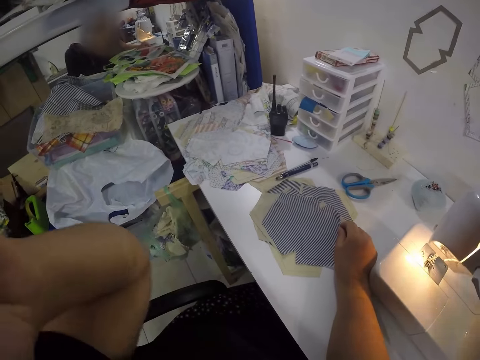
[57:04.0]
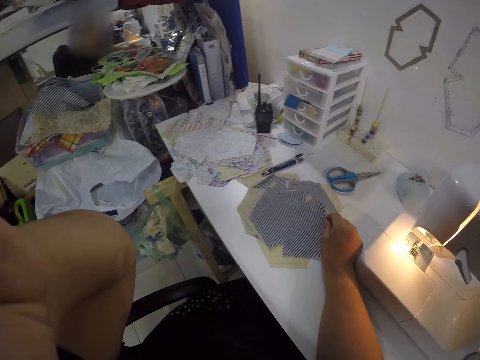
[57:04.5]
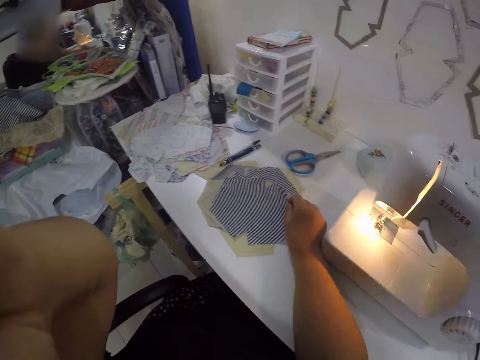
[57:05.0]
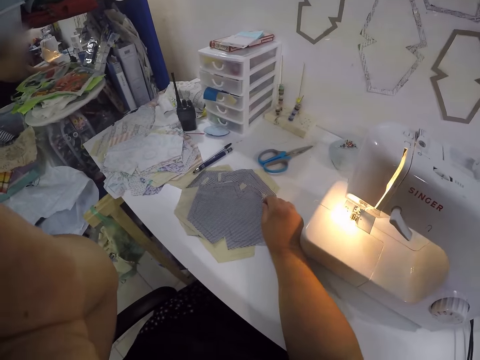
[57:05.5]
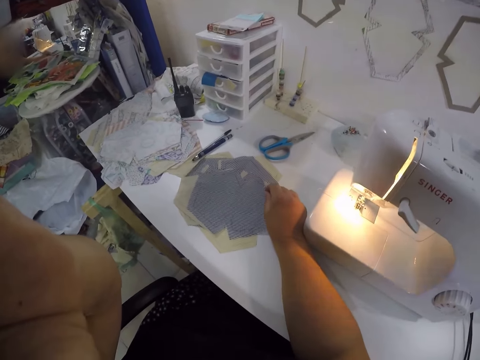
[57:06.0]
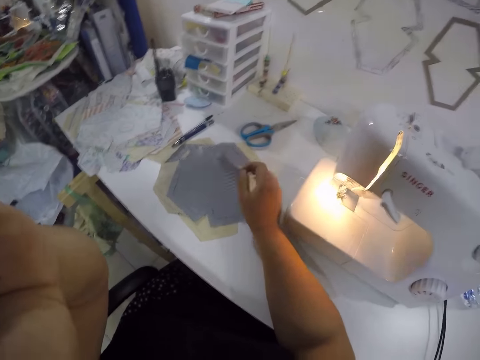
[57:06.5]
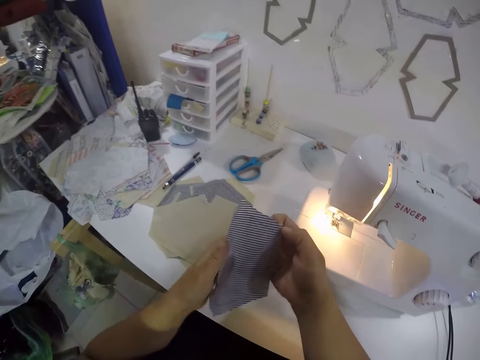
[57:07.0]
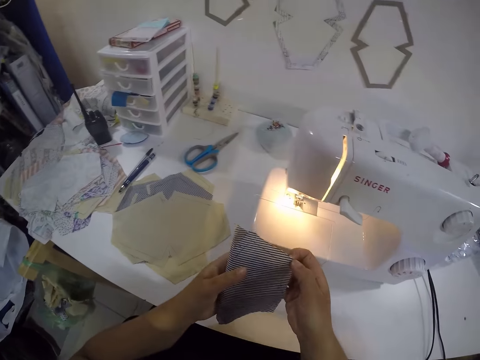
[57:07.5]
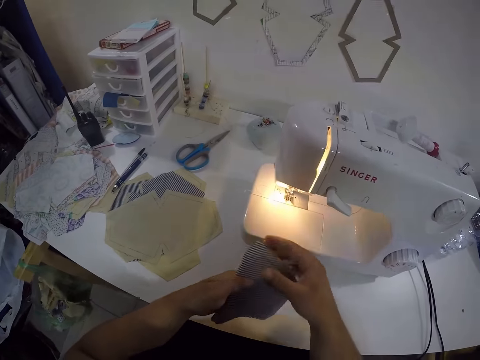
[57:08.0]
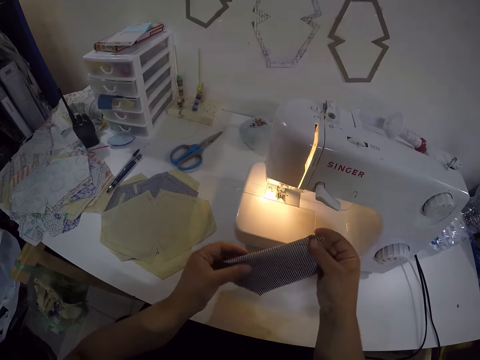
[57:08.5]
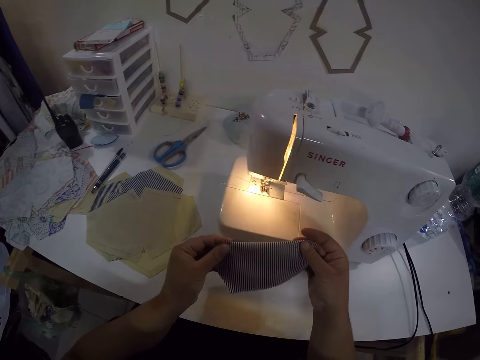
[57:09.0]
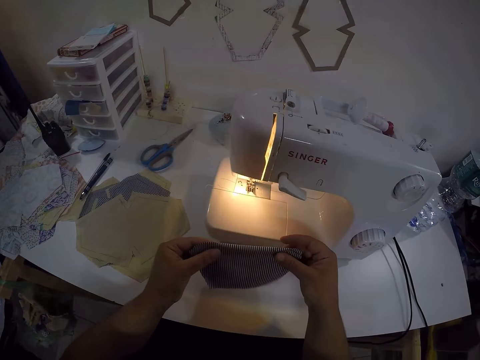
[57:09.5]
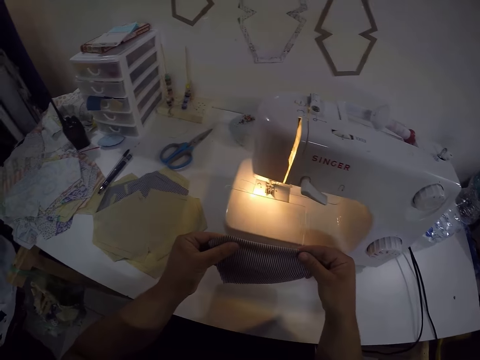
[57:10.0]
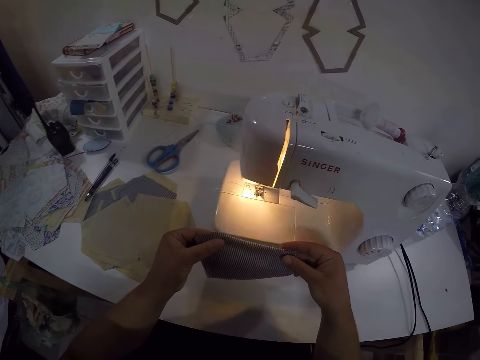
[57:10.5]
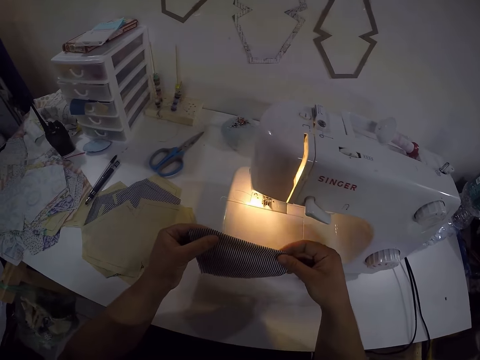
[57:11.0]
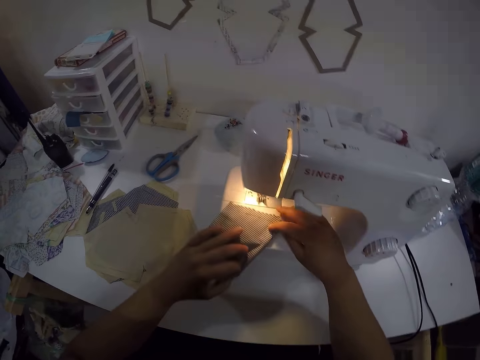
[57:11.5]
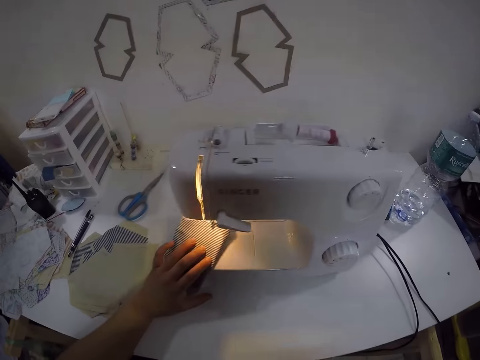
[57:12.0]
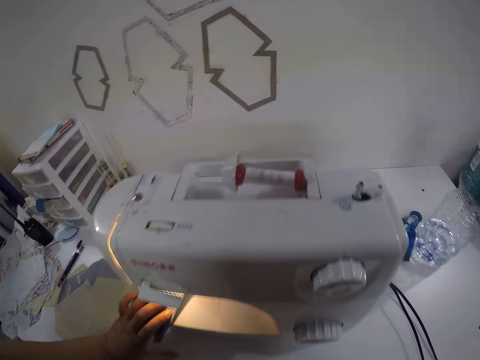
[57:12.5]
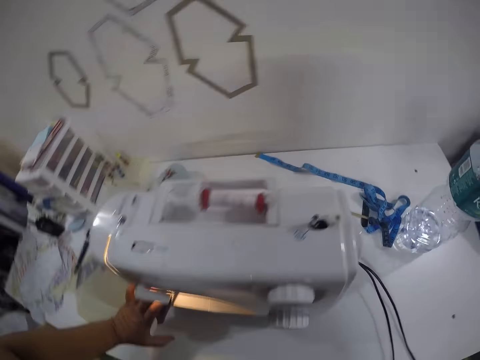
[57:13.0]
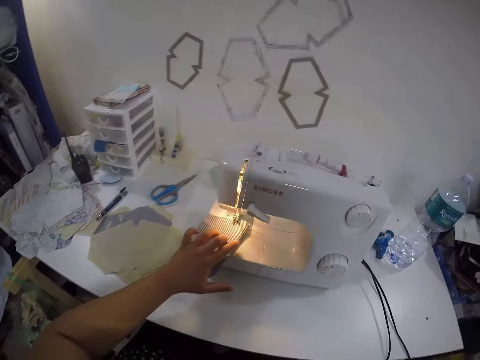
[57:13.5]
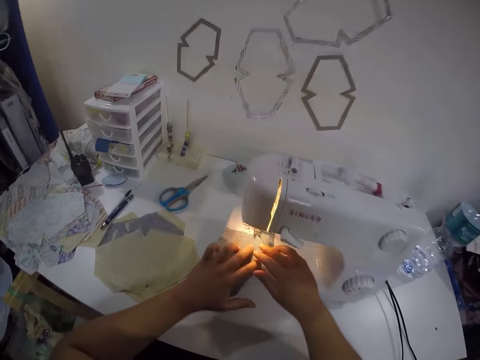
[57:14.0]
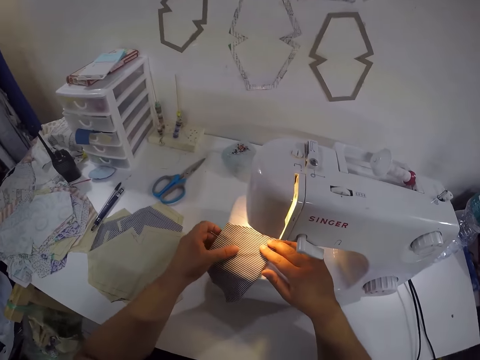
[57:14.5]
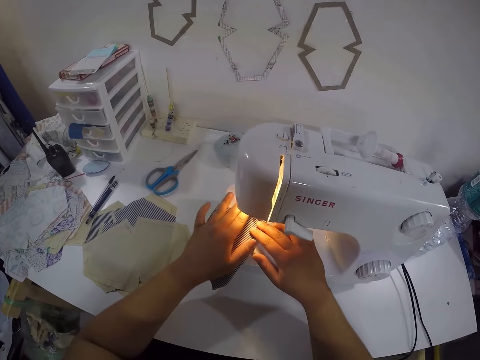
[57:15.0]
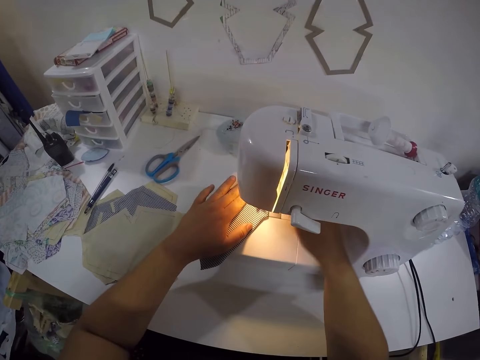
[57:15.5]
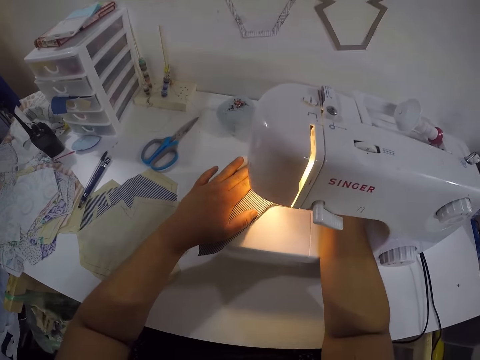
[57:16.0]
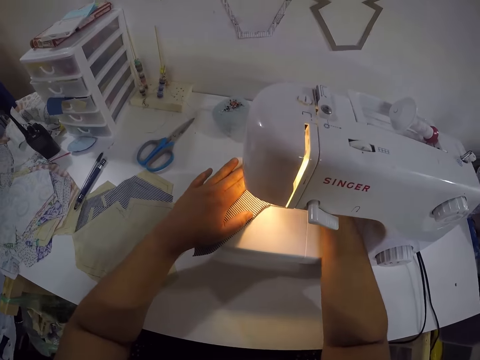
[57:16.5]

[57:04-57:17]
The camera wearer adjusts the camera with her left hand. She moves her hand. She folds the cloth with both hands. She picks up a piece of cloth from the table. She holds the cloth with both hands. She lays the cloth on the sewing machine with her left hand. She looks at the sewing machine. She touches the cloth on the sewing machine with both hands. She moves her hands around the cloth.

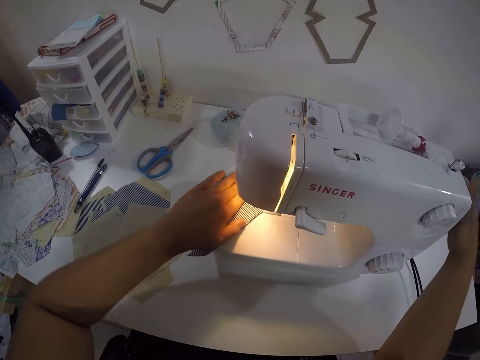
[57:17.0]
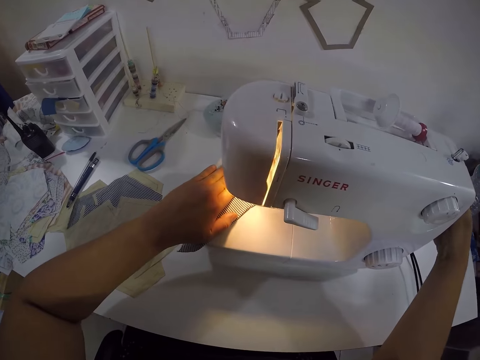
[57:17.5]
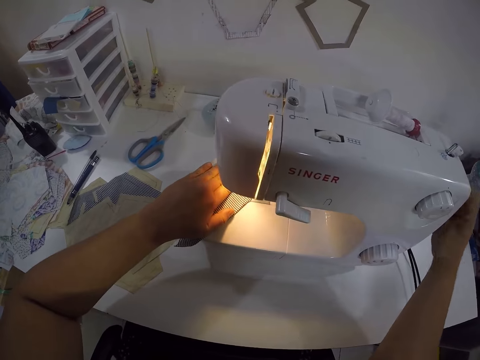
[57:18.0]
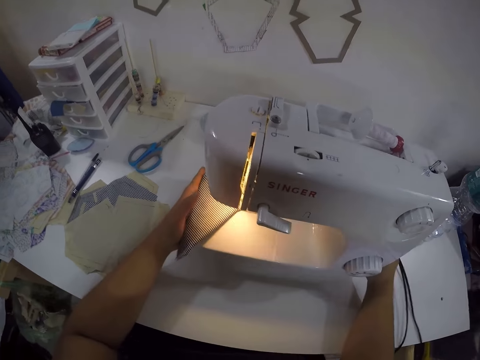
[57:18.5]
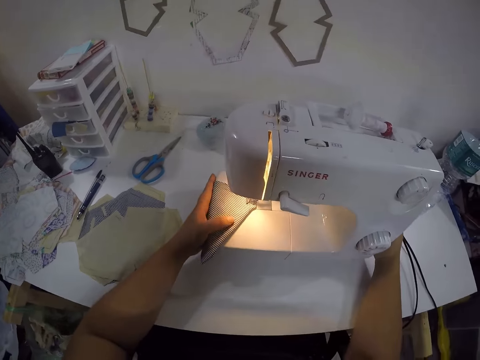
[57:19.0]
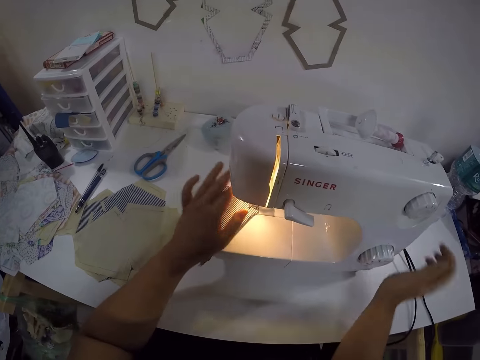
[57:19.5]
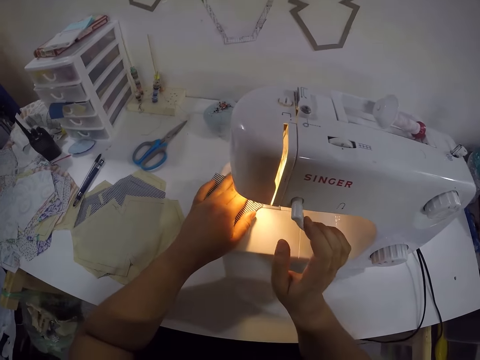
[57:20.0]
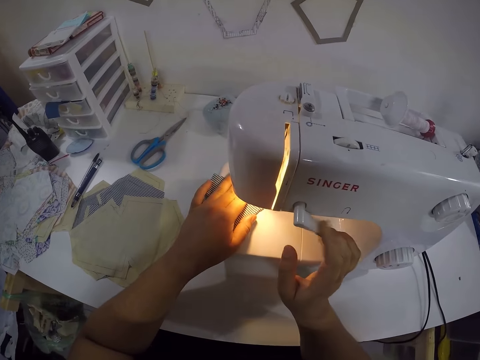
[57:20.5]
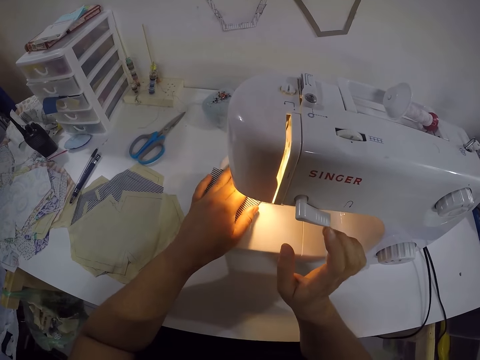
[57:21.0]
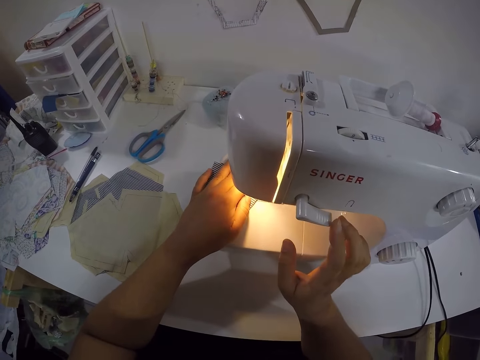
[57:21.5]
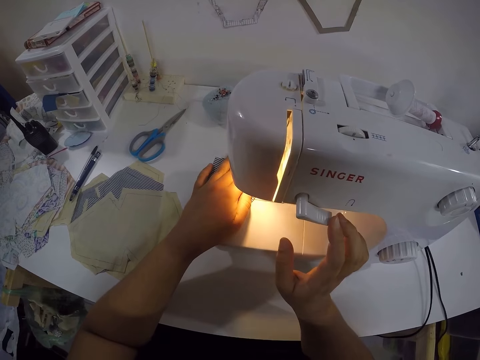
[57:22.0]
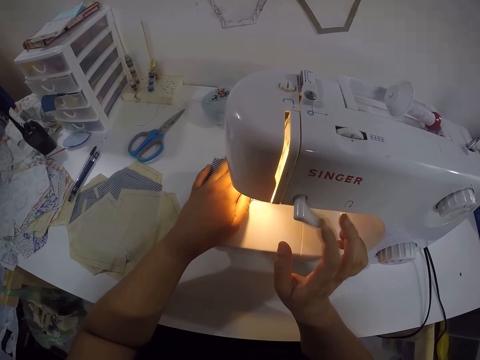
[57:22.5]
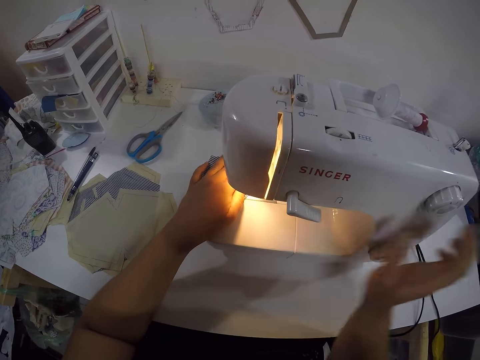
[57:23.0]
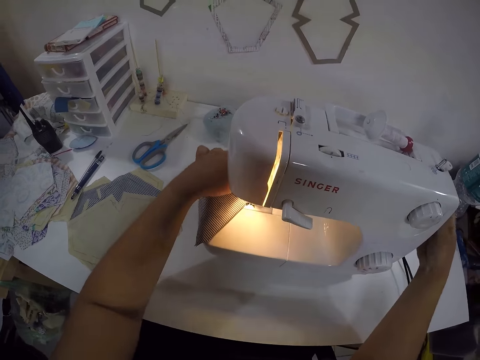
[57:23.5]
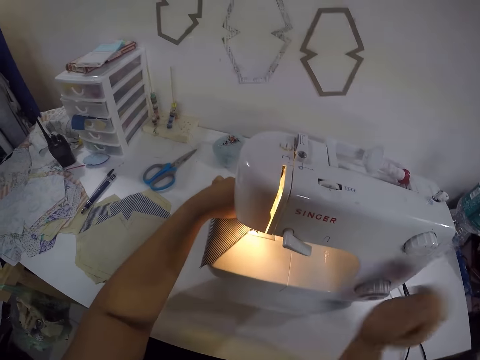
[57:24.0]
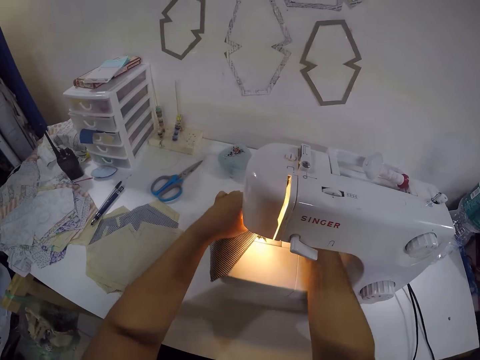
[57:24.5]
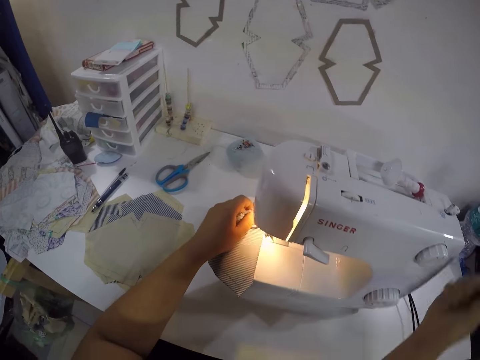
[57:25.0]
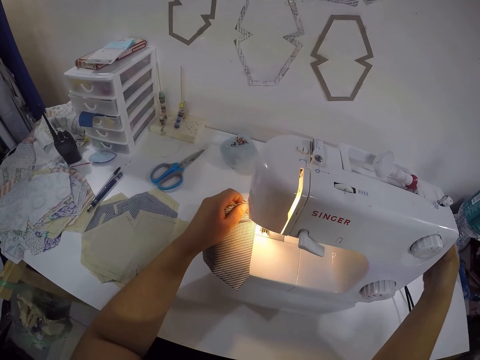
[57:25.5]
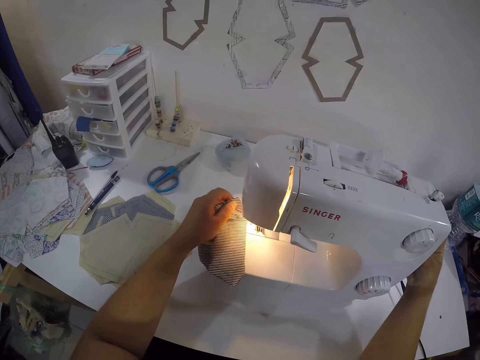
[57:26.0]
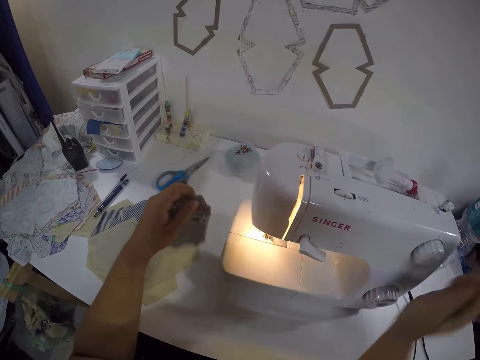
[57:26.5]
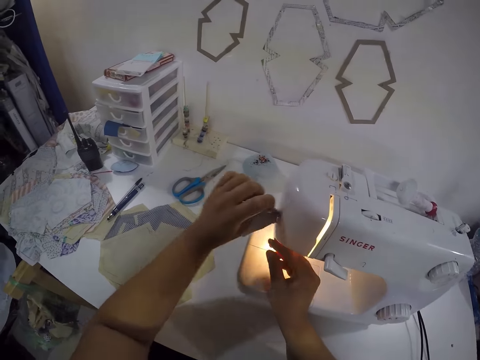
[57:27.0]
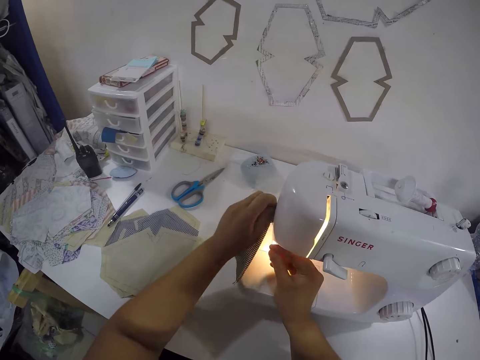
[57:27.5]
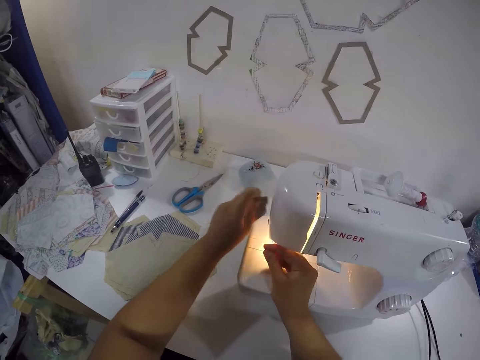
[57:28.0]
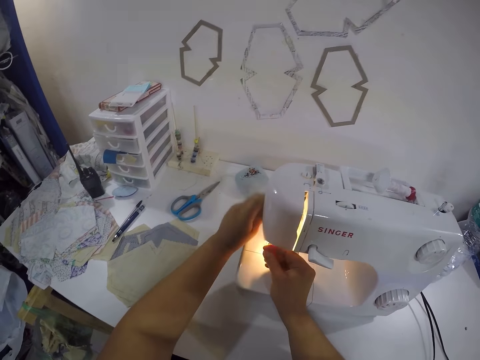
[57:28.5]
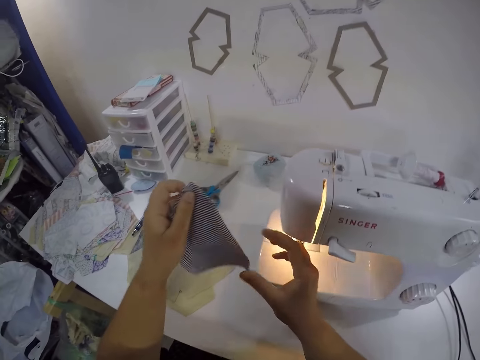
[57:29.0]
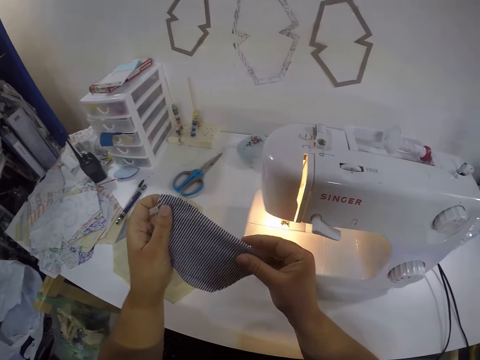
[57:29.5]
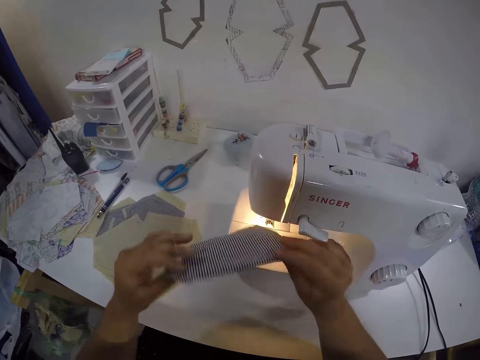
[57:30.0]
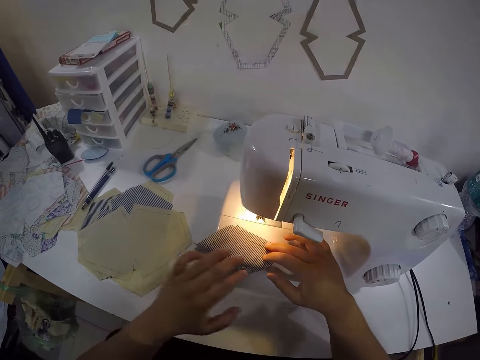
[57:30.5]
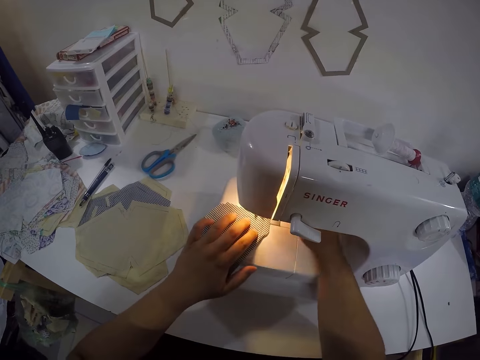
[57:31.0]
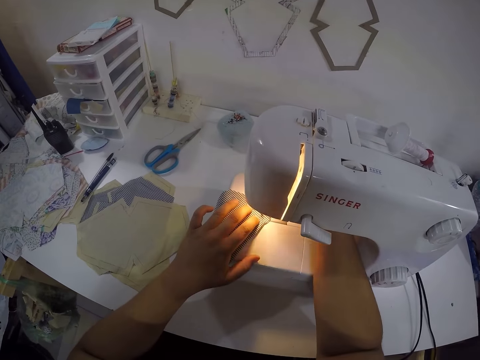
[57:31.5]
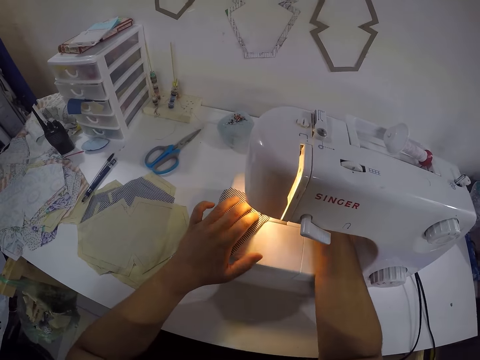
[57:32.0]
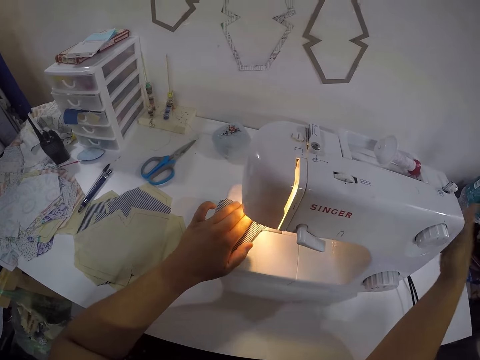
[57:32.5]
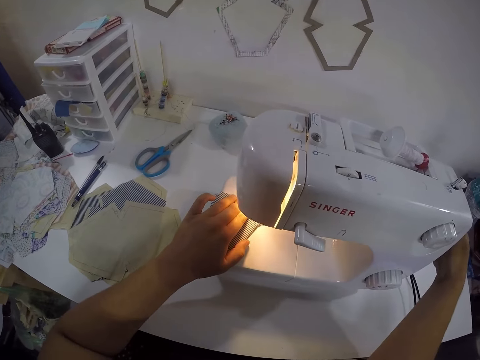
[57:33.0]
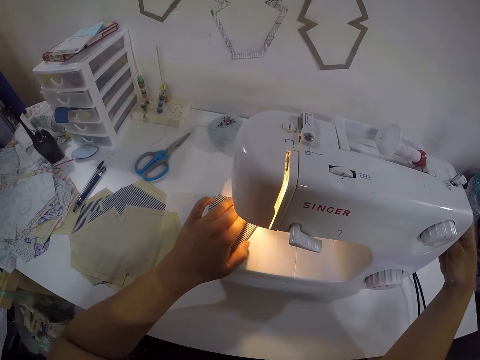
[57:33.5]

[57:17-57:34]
The camera wearer moves her hand around the sewing machine. She adjusts the sewing machine with her hands. She operates the sewing machine. She sews the cloth with the sewing machine. She moves her hands around the sewing machine. She operates the sewing machine. She moves the cloth. She cuts the thread on the sewing machine with her hands. She holds the cloth with both hands. She lays the cloth on the sewing machine with her left hand. She adjusts the cloth on the sewing machine with both hands. She operates the sewing machine. She starts the sewing machine with her right hand.
